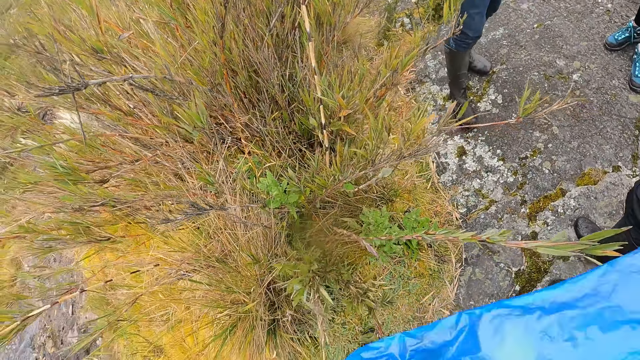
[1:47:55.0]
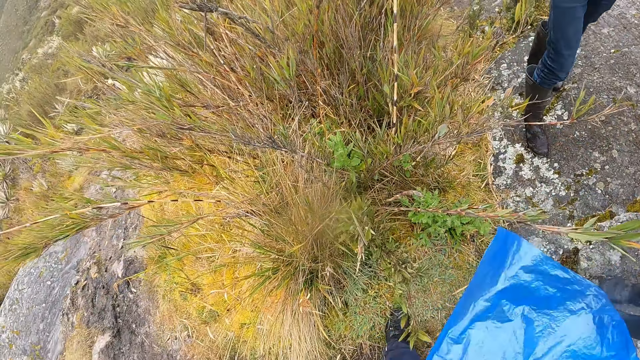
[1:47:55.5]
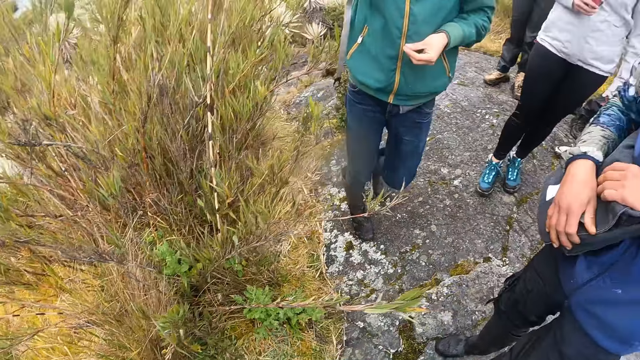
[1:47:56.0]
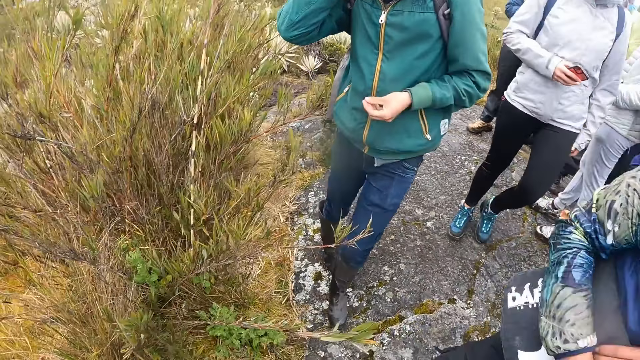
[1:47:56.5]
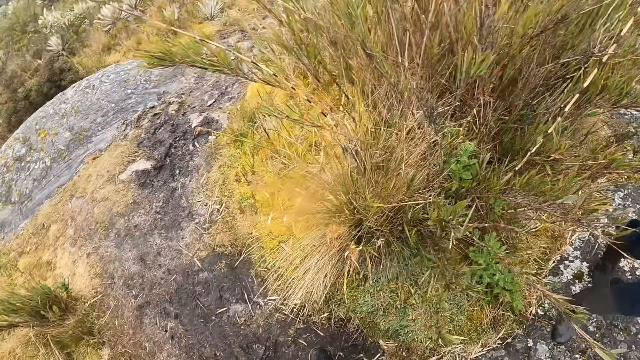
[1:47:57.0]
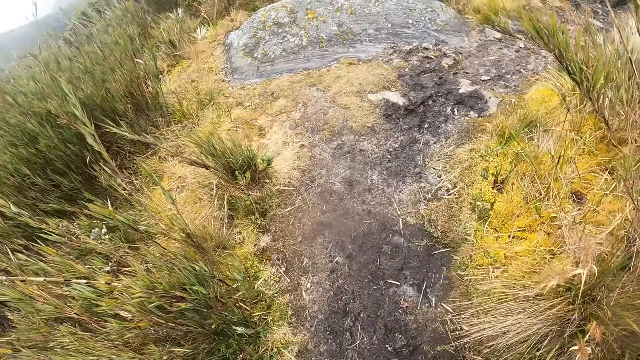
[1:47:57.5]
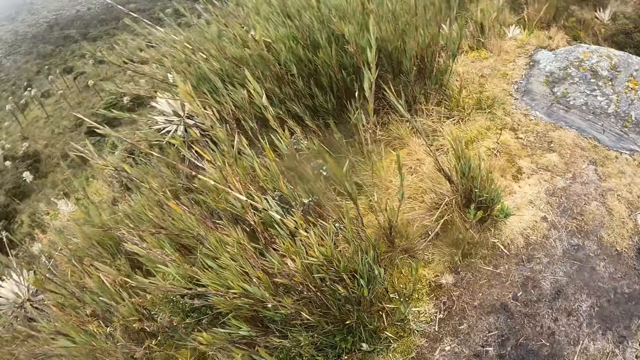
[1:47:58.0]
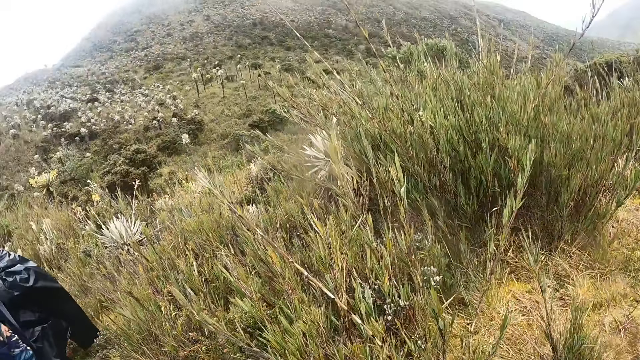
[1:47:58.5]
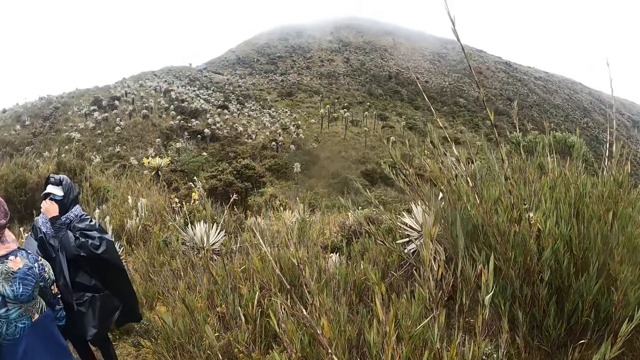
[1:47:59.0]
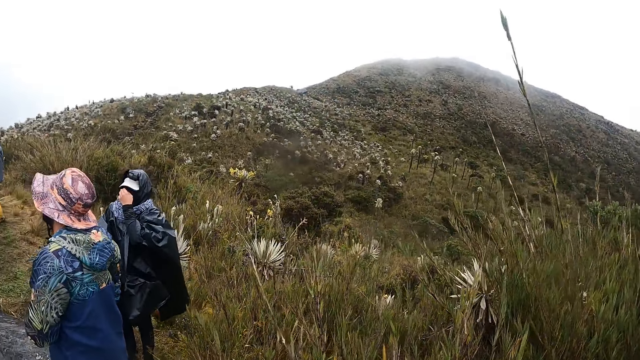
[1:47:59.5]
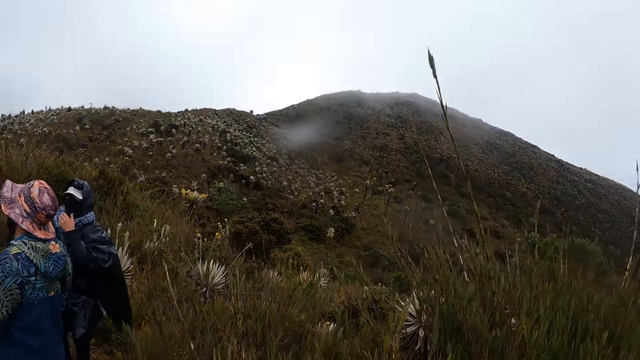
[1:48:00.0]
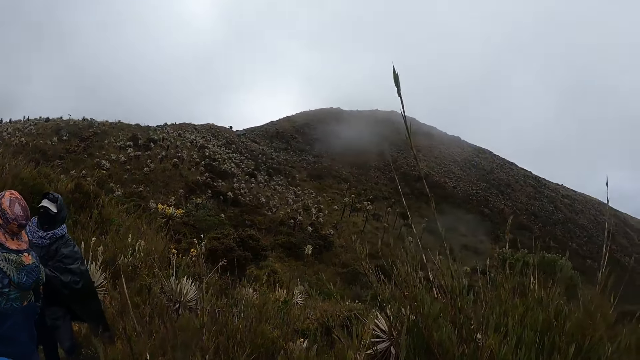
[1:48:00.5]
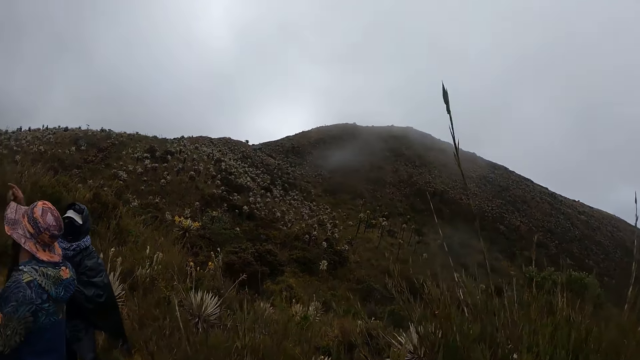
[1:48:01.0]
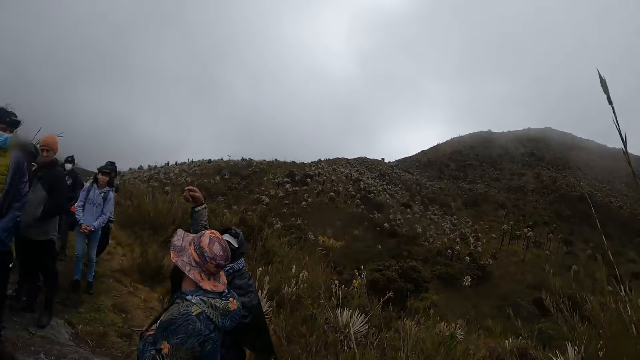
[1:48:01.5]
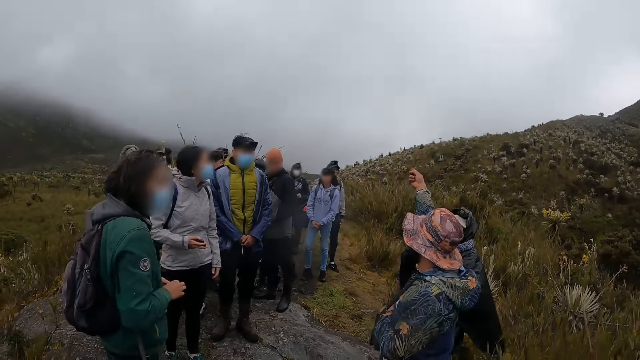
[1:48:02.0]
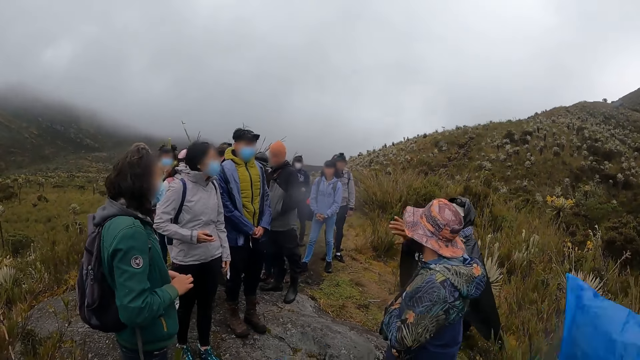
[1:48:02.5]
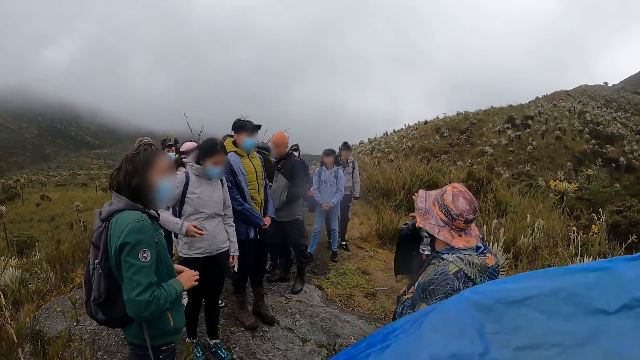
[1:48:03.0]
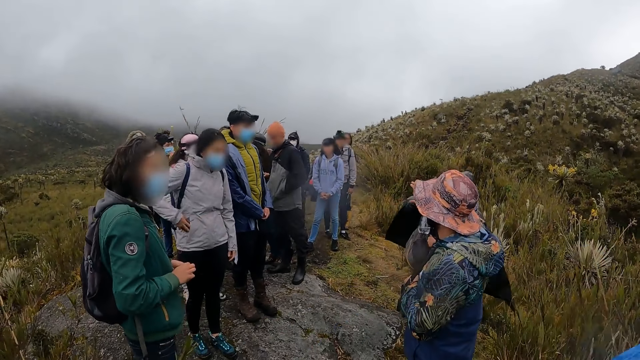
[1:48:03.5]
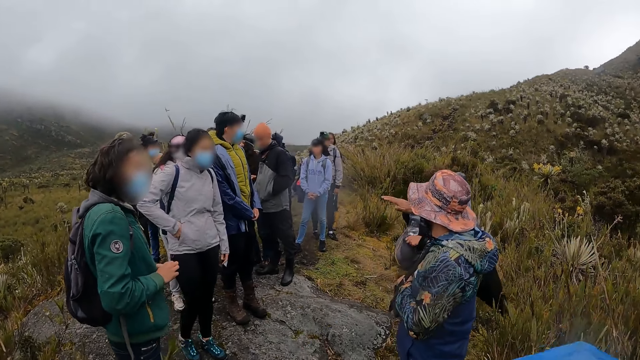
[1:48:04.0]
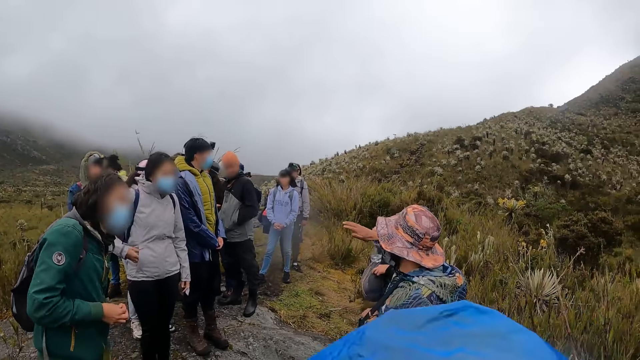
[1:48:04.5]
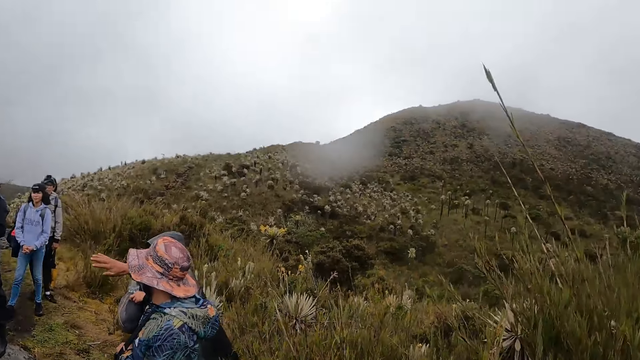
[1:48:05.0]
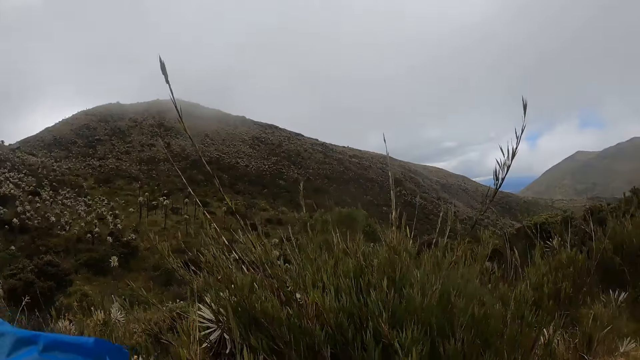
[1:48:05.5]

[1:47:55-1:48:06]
The camera wearer stares at the mountain. A person moves the hand from the eye. Another person lifts the hand up. A third person puts the phone in the pocket.

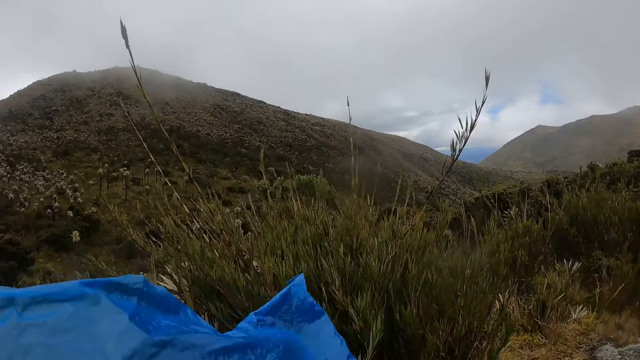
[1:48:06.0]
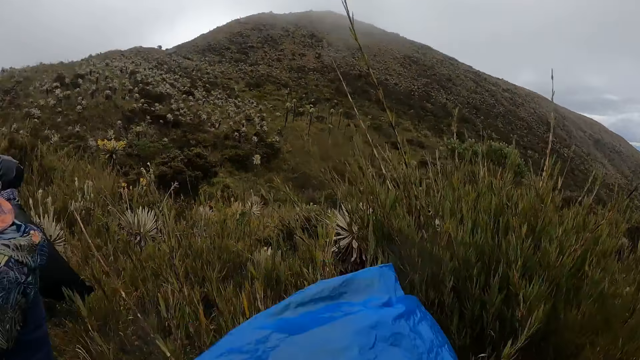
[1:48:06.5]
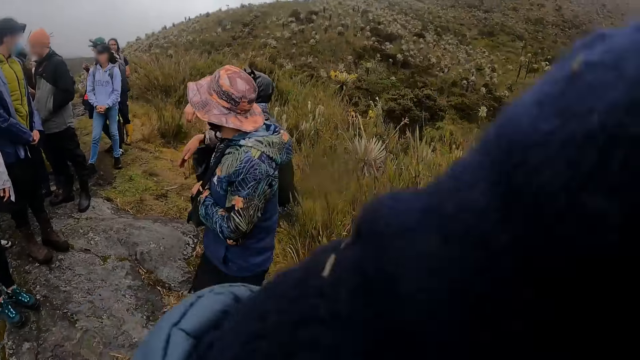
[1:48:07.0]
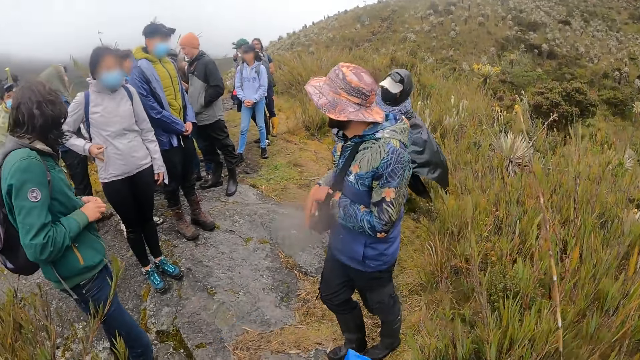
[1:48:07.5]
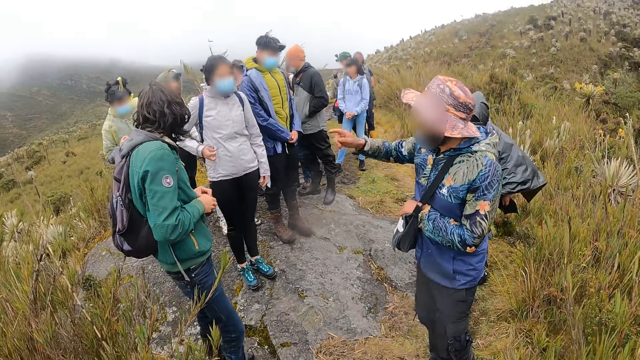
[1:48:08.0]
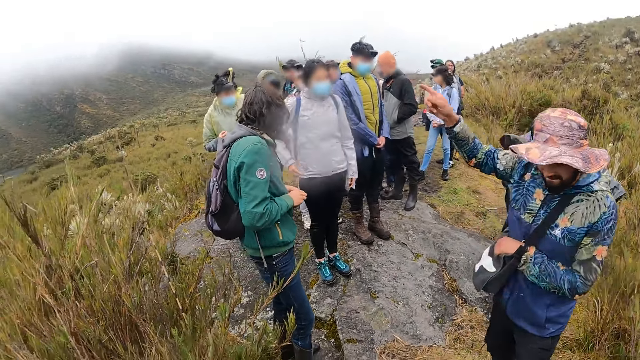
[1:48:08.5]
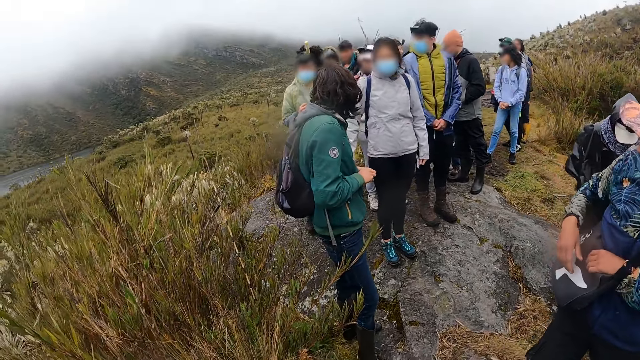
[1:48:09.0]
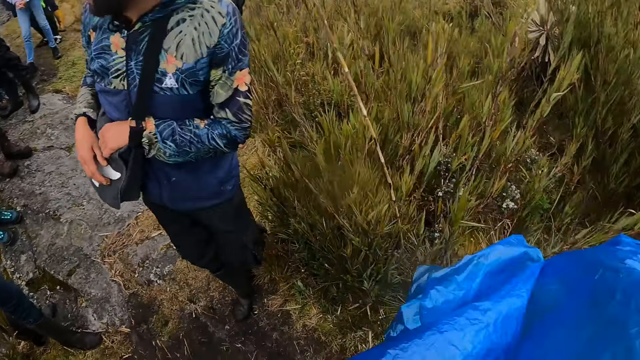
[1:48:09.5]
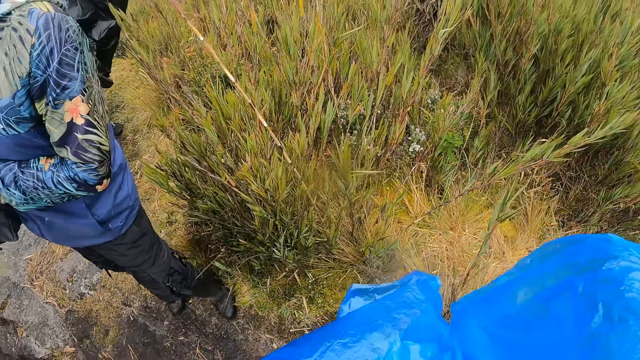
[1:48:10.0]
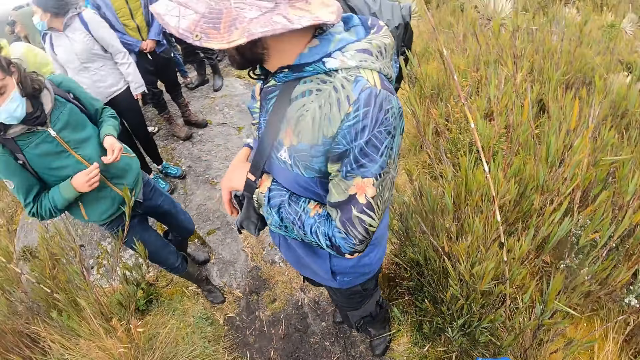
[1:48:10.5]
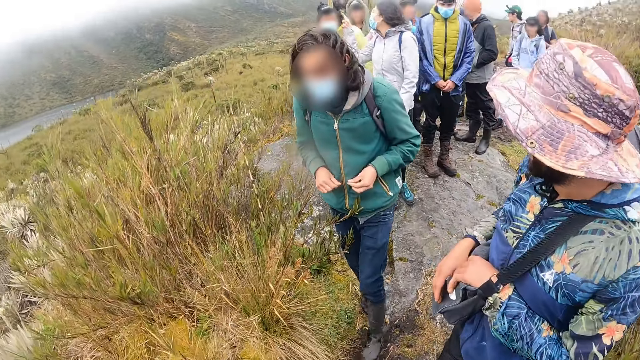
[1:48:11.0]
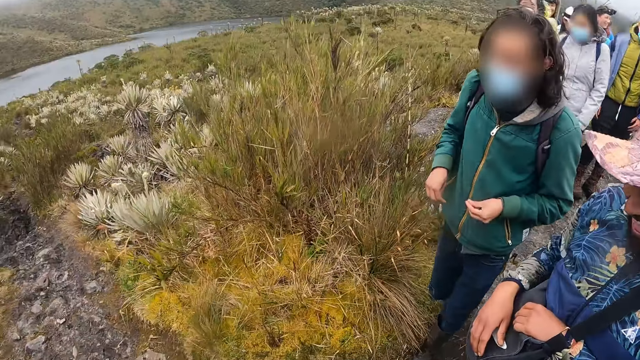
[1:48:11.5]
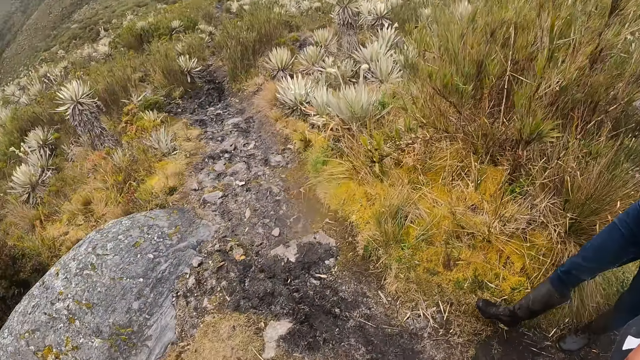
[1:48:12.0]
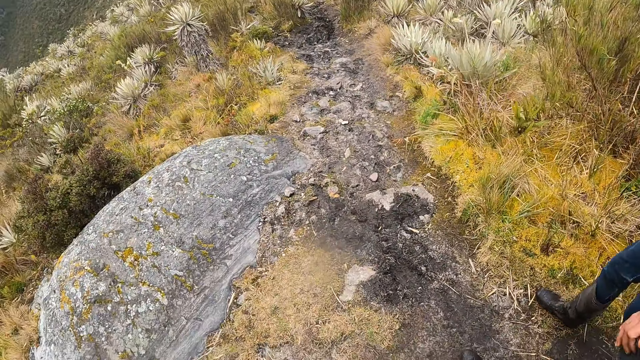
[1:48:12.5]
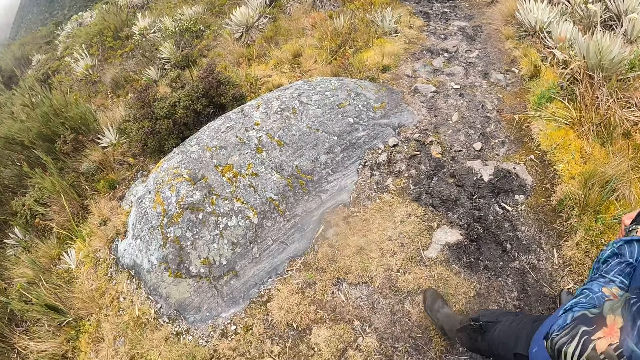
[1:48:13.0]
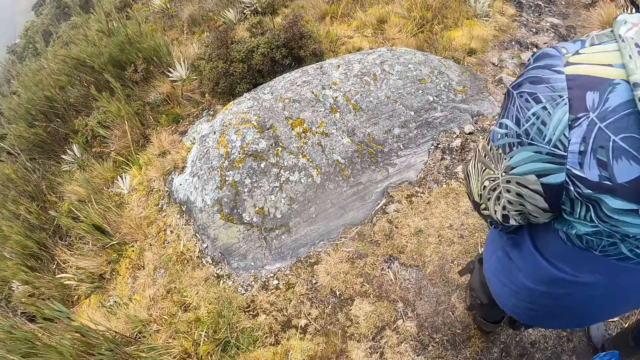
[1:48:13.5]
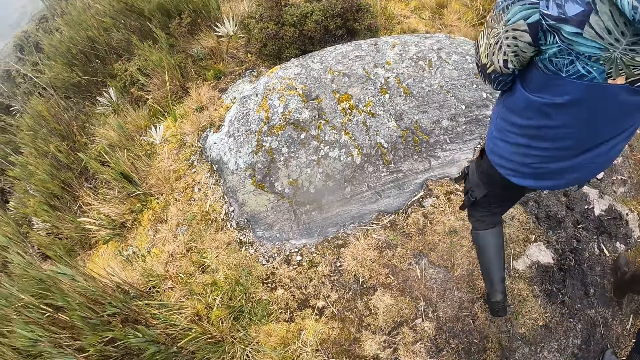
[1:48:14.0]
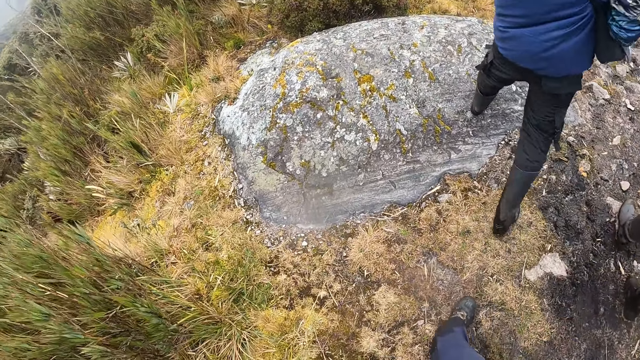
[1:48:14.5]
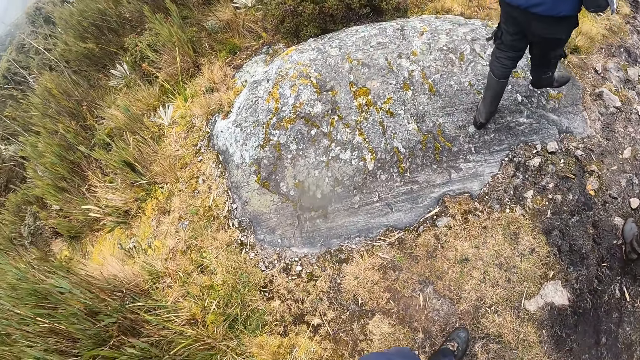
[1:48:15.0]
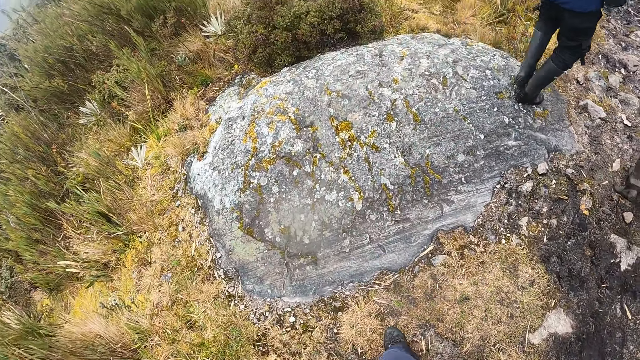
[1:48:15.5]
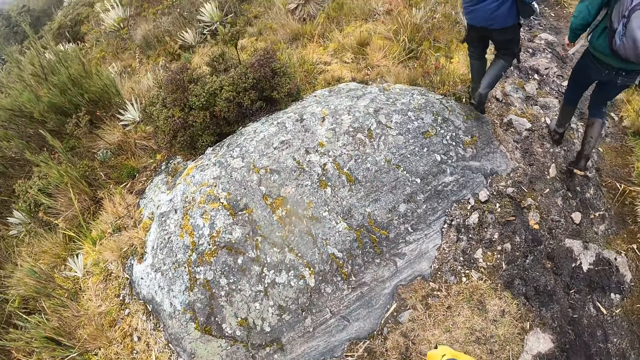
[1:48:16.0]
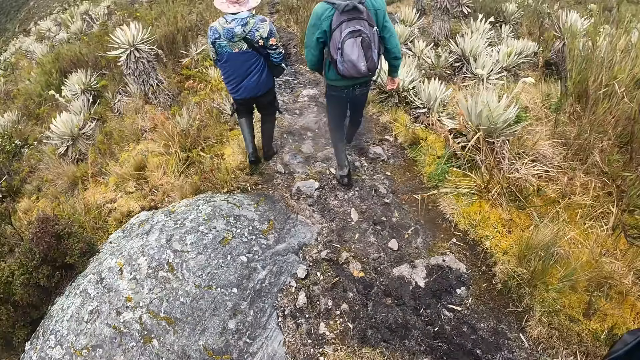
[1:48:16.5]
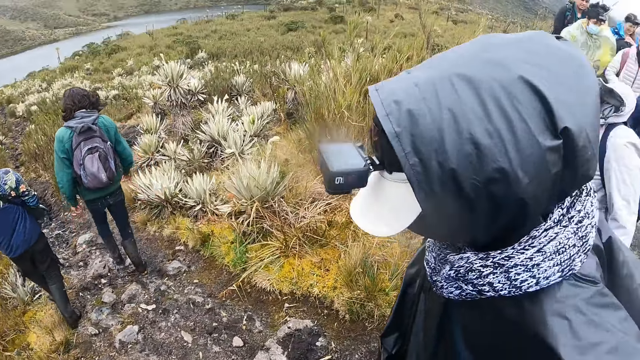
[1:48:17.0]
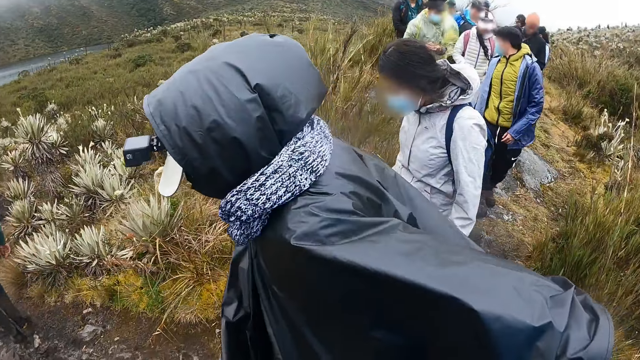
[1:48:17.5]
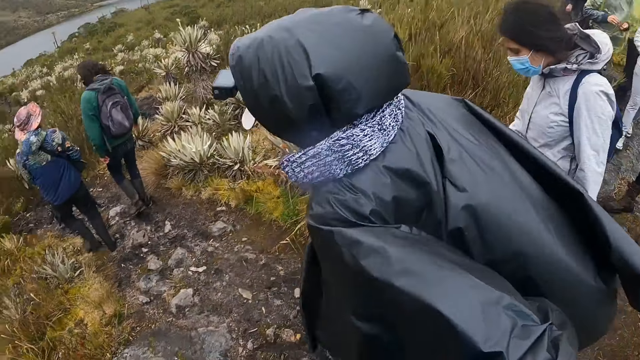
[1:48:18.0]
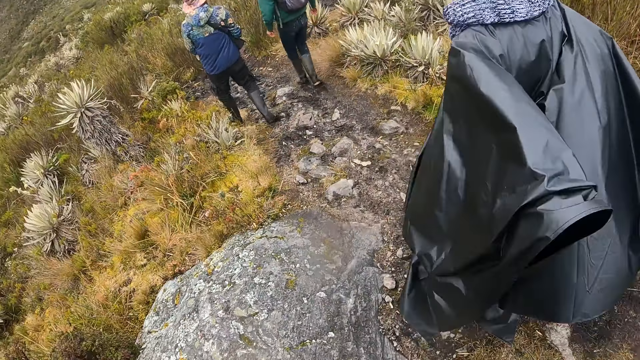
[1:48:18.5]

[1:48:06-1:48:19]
The camera wearer lifts the hand up. A person points at the mountain, holds the bag and walks in the shrub. Another person walks in the shrub. The camera wearer walks around. A lady walks around.
